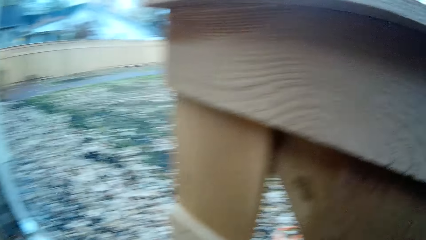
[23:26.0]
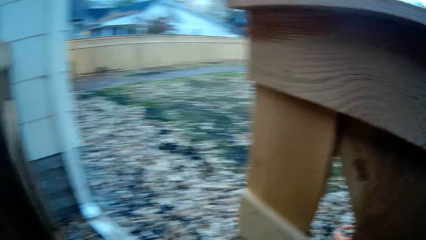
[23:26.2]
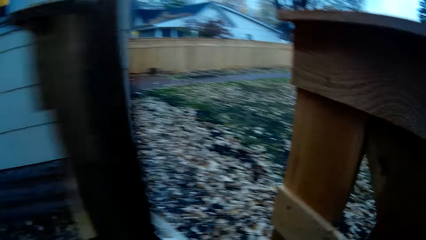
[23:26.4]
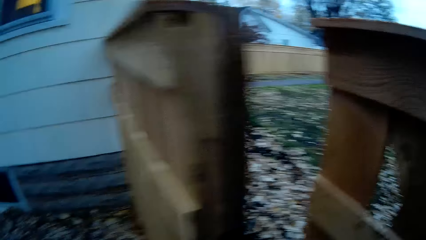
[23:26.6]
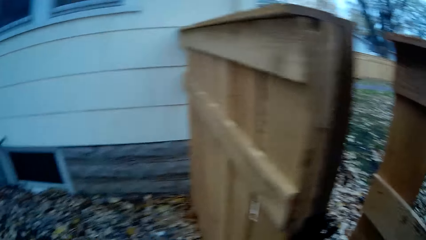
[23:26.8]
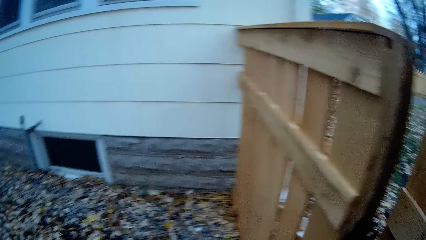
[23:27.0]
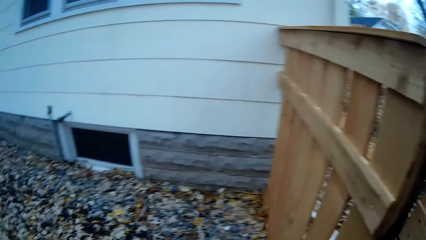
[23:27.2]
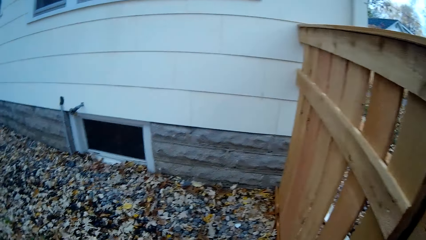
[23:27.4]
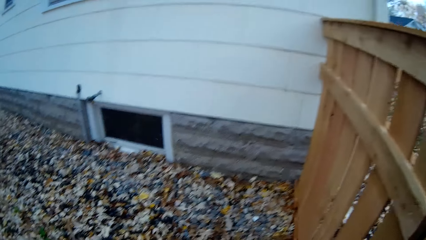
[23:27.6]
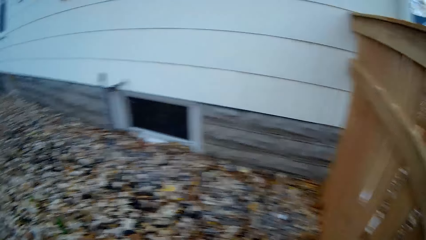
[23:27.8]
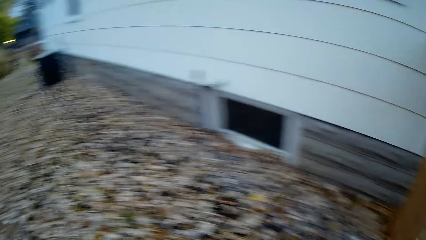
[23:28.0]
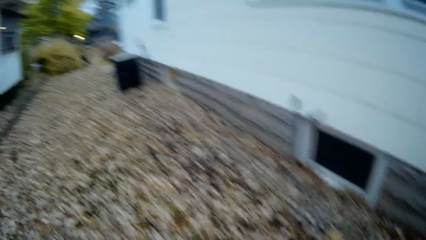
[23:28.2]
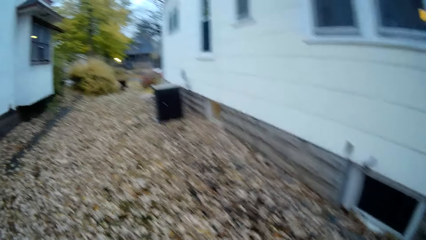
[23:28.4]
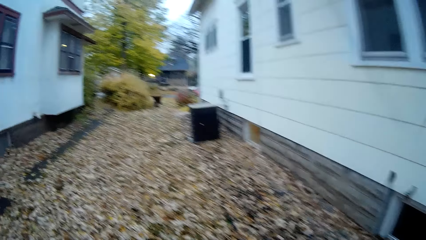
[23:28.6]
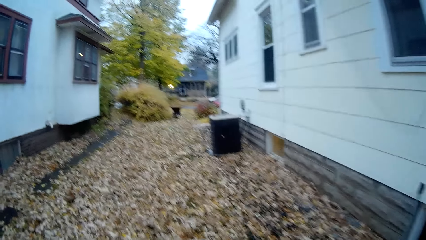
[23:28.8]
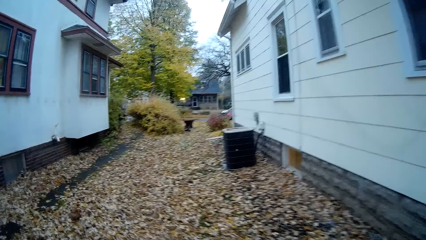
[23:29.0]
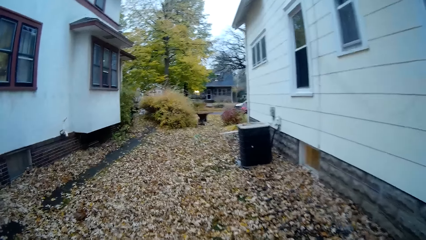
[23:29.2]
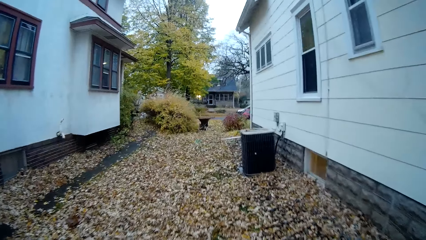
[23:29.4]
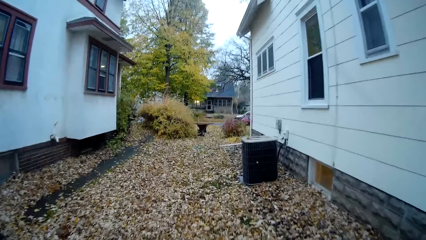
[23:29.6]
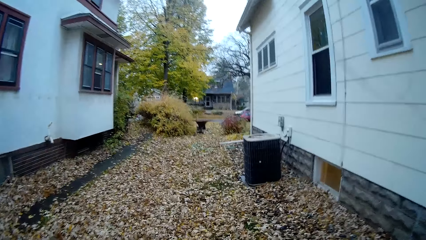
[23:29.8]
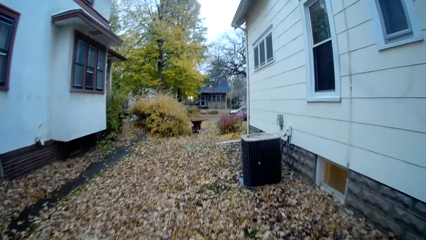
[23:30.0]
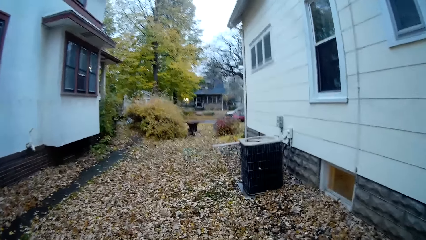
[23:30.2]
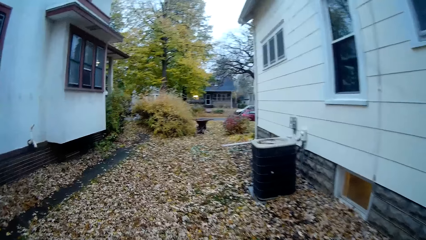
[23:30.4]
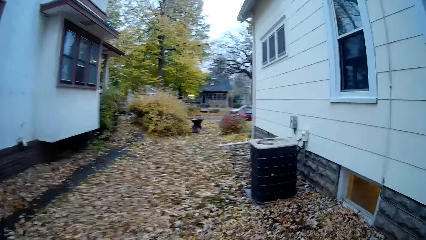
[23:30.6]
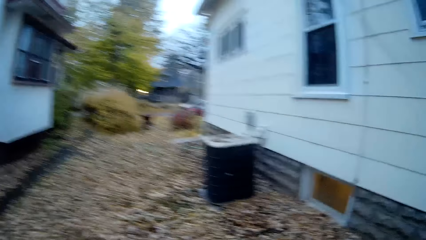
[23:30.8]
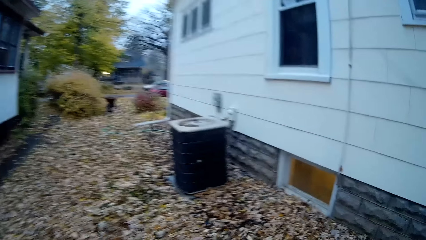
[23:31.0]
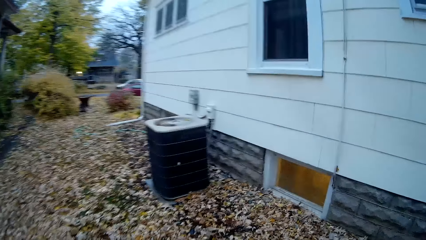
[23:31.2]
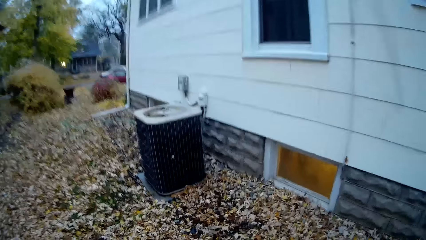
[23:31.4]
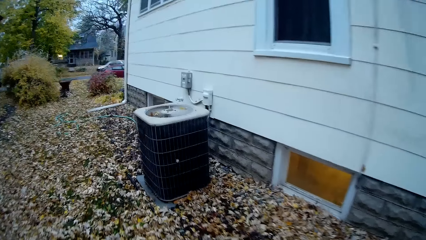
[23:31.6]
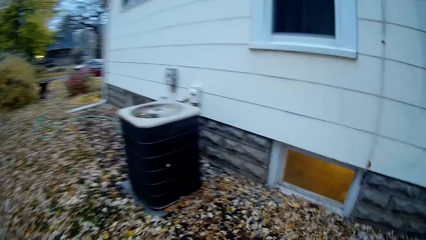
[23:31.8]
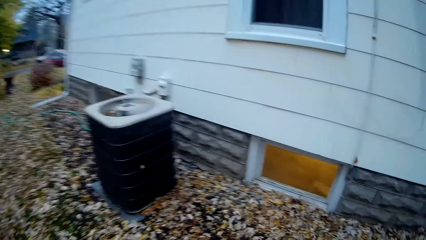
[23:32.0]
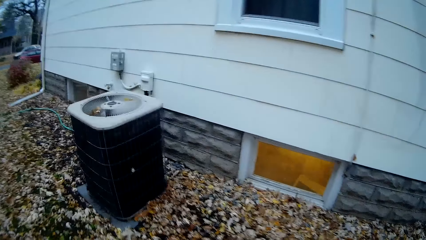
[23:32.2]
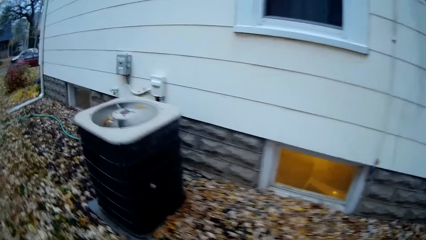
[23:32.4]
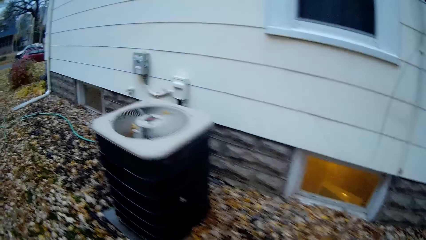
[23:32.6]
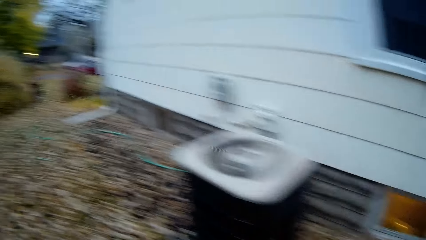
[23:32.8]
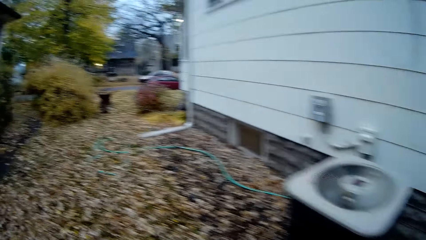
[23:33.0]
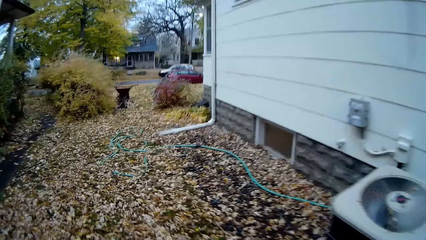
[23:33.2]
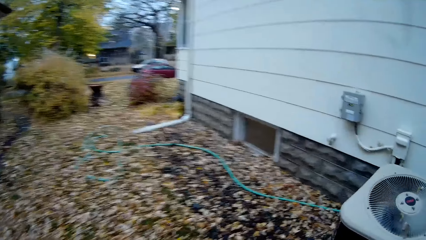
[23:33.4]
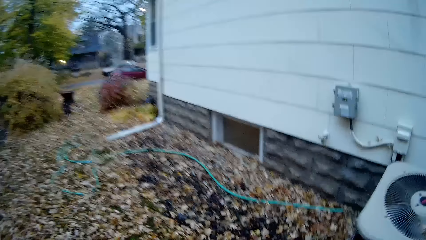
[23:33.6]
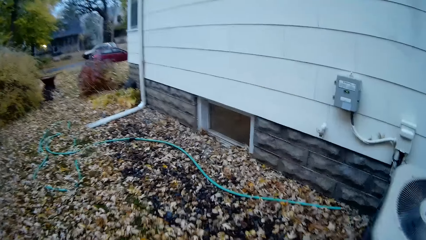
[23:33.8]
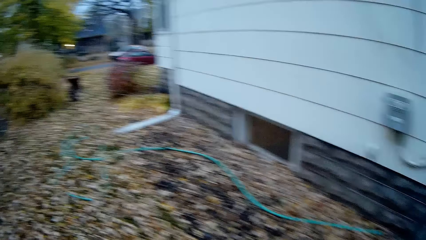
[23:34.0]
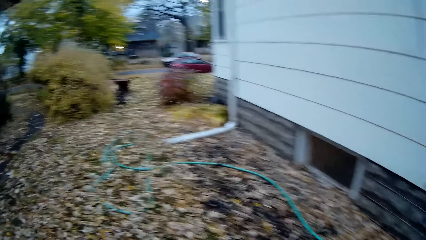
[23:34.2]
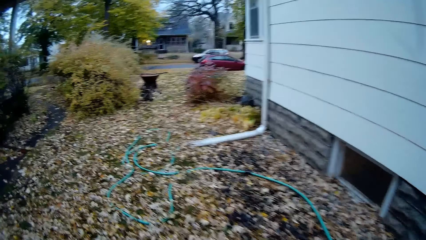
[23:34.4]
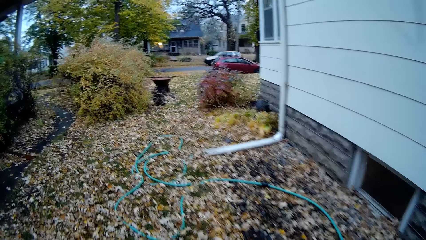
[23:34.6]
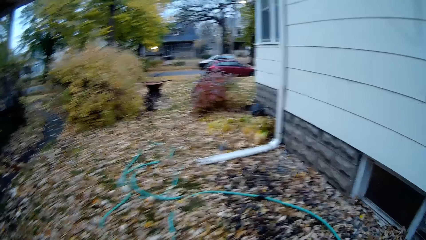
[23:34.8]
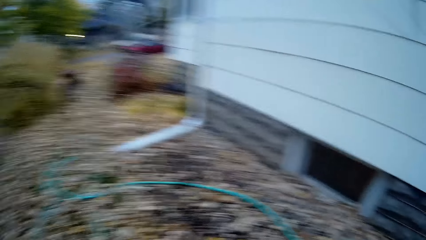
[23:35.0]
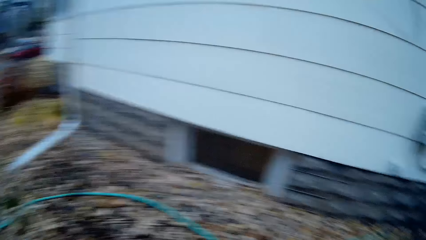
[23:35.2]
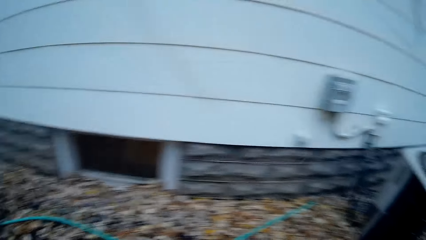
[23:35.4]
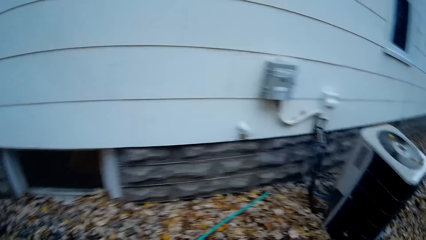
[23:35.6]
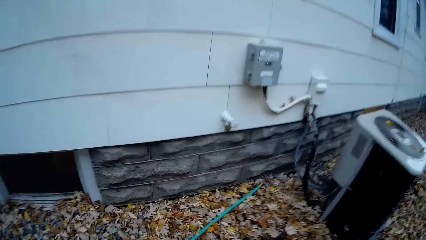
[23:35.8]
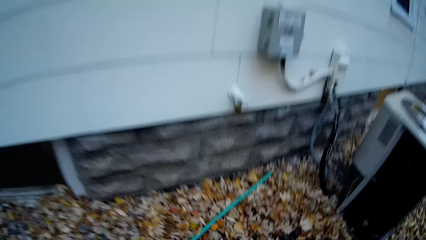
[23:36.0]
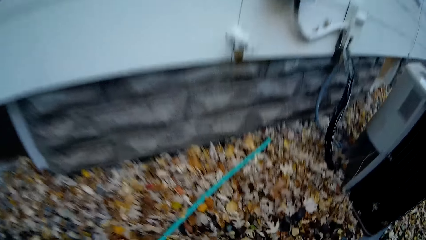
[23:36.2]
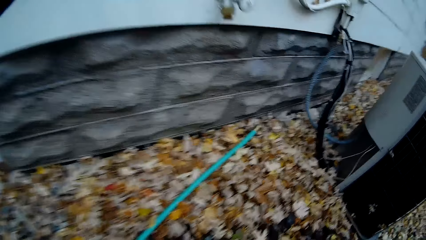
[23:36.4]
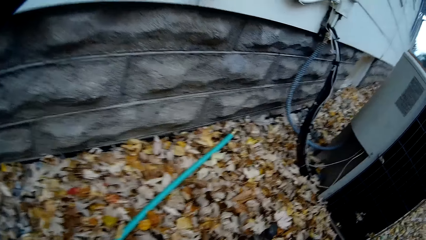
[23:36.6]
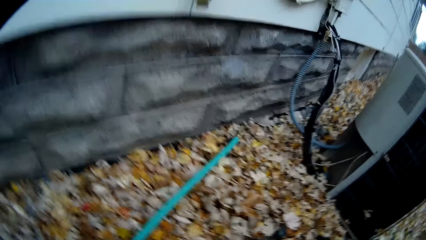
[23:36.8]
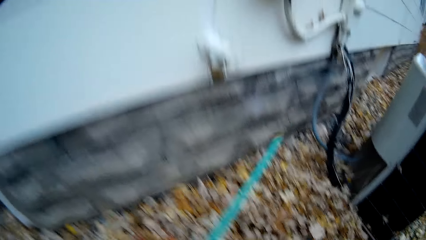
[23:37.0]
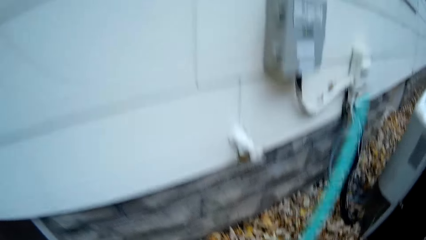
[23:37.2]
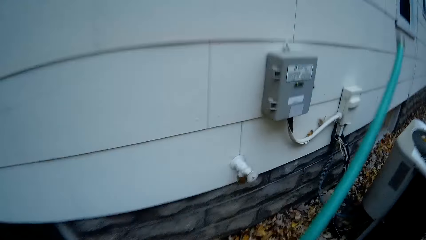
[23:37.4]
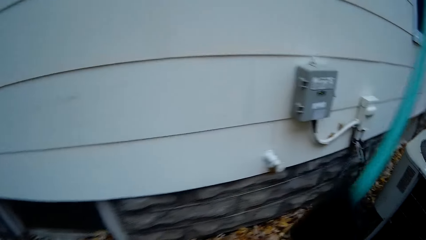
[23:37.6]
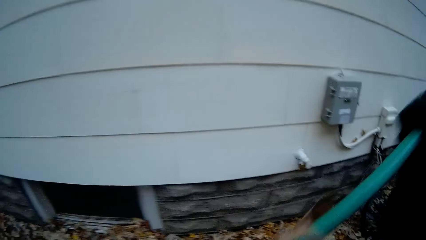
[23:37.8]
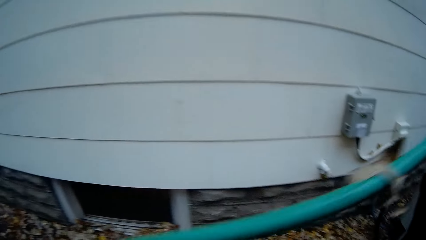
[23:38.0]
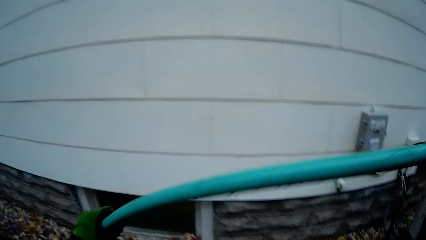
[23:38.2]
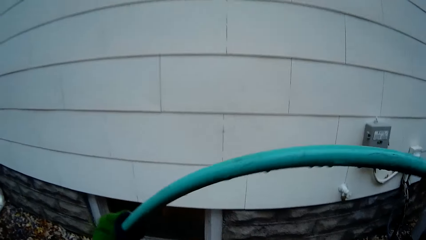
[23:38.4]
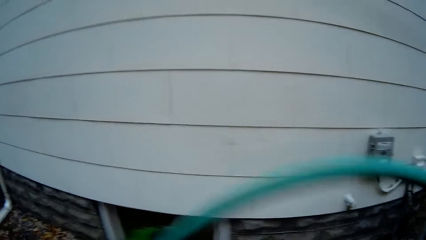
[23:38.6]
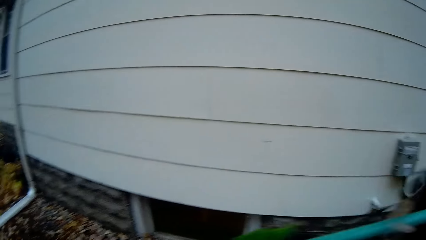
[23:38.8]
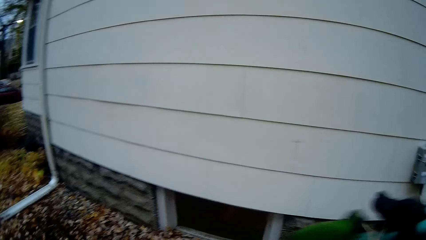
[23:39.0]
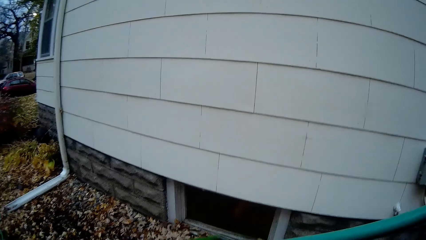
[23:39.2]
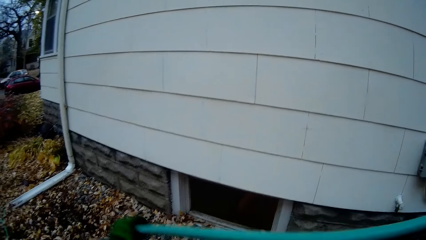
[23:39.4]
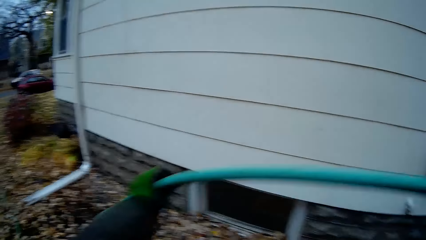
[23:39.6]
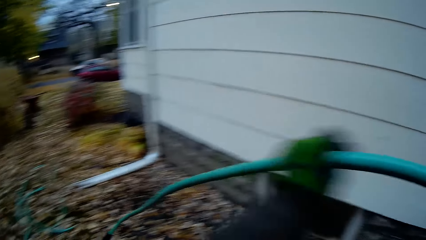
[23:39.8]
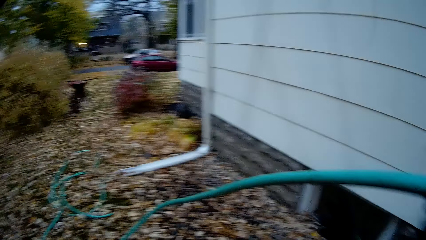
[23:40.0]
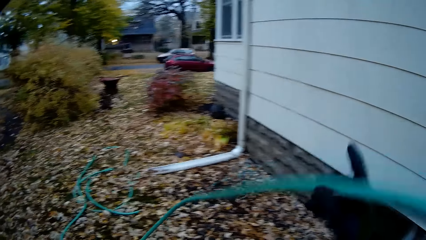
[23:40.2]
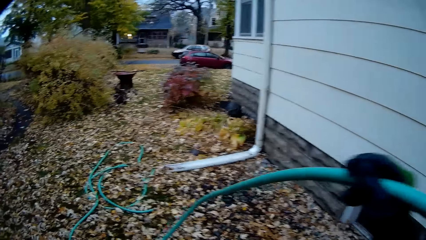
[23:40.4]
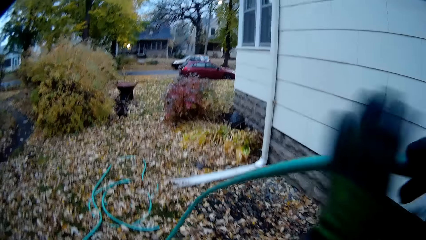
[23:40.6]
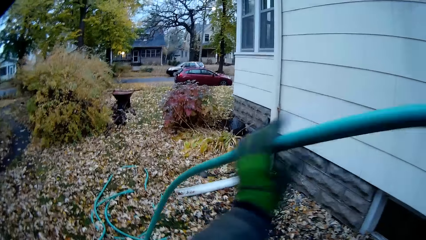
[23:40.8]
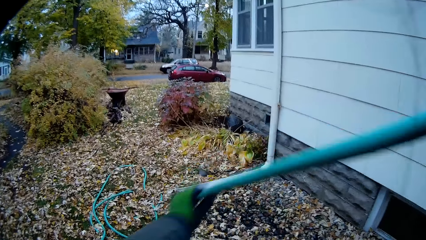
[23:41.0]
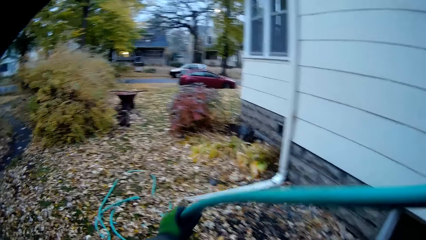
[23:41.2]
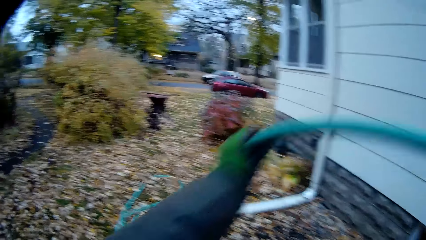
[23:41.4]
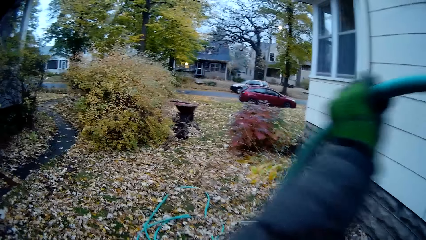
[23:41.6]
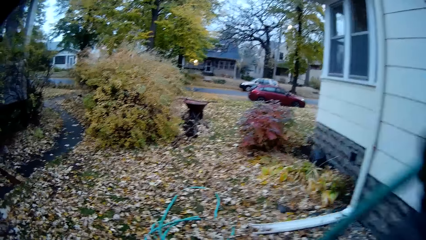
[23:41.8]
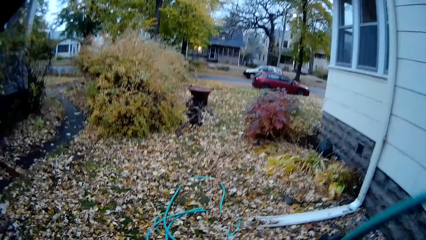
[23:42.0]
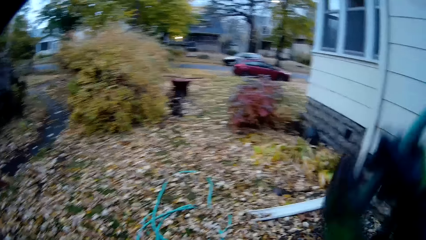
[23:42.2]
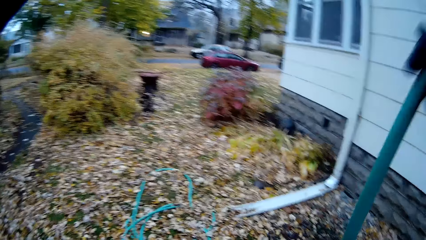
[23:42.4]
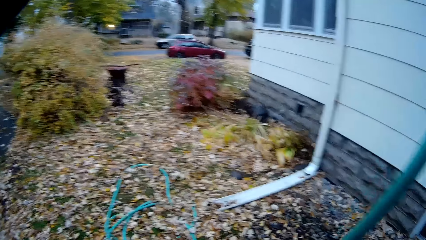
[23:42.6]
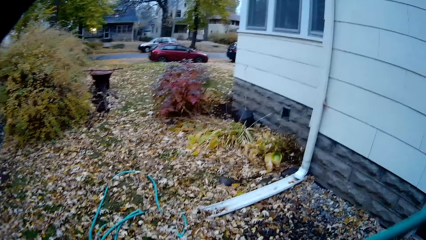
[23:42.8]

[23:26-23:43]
The camera wearer closes the wooden gate with her right hand. She picks up a blue hose from the floor with her right hand.
